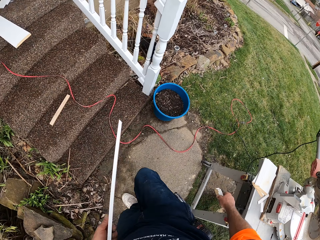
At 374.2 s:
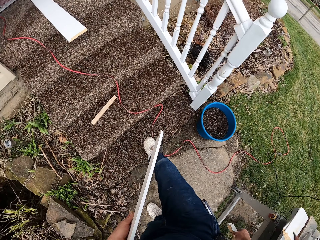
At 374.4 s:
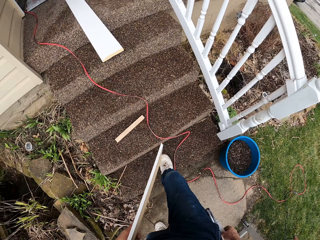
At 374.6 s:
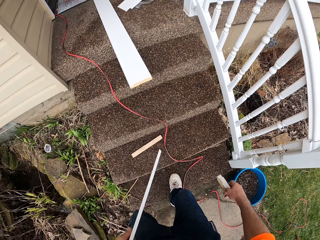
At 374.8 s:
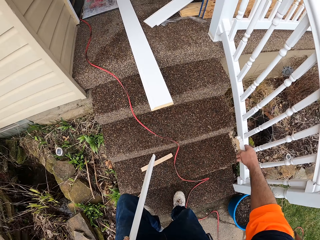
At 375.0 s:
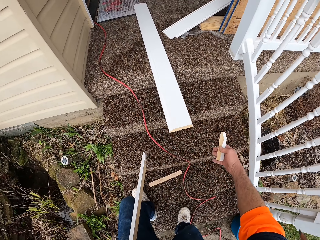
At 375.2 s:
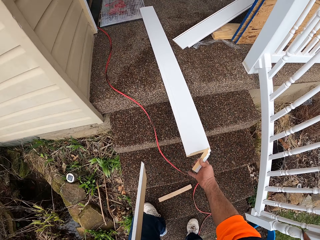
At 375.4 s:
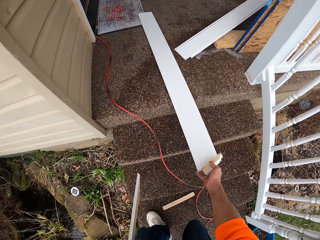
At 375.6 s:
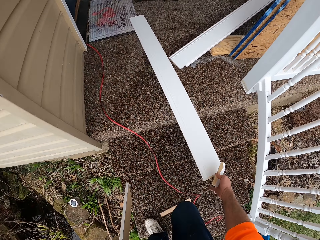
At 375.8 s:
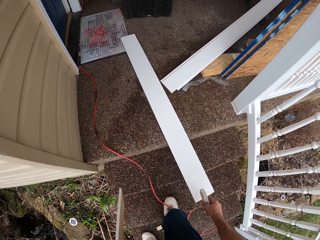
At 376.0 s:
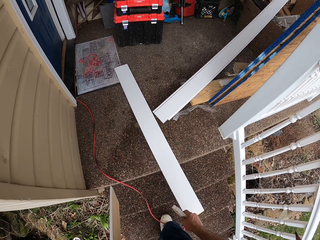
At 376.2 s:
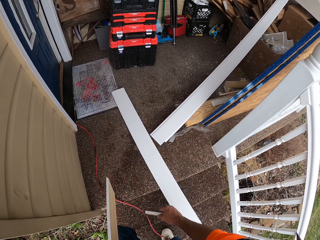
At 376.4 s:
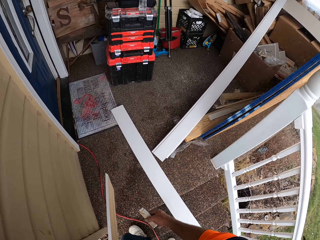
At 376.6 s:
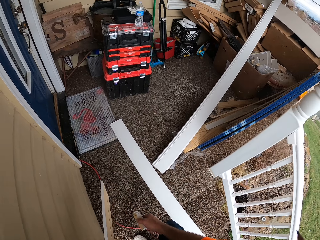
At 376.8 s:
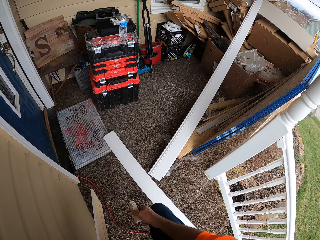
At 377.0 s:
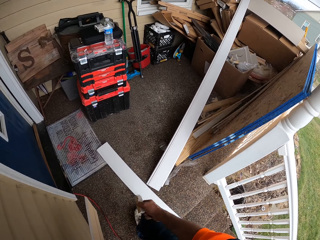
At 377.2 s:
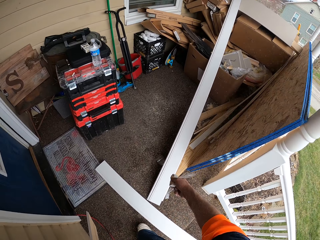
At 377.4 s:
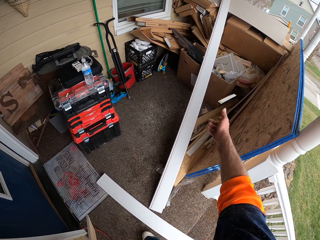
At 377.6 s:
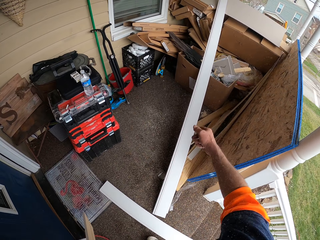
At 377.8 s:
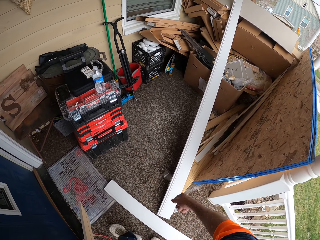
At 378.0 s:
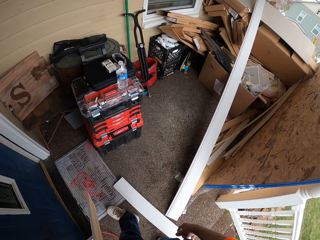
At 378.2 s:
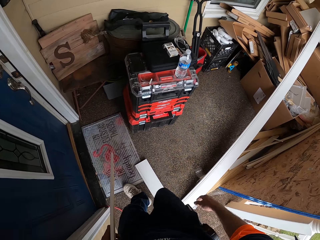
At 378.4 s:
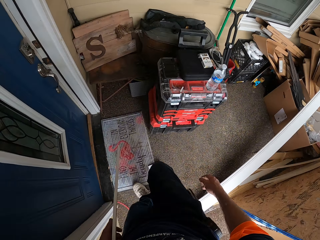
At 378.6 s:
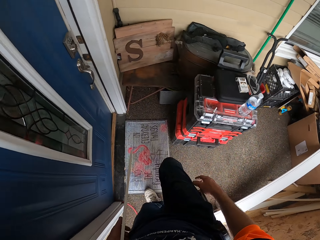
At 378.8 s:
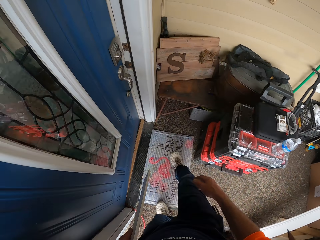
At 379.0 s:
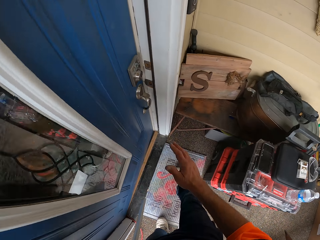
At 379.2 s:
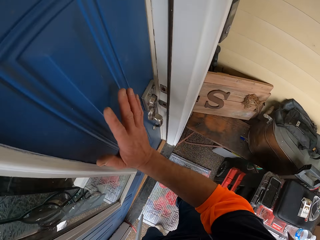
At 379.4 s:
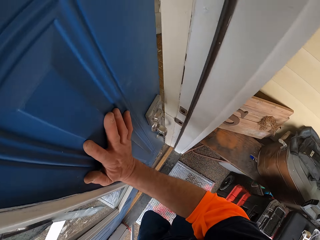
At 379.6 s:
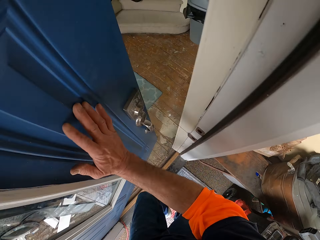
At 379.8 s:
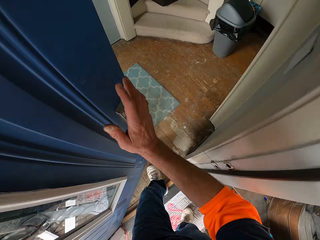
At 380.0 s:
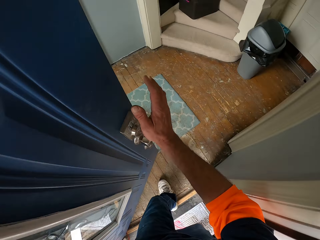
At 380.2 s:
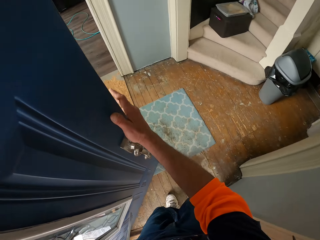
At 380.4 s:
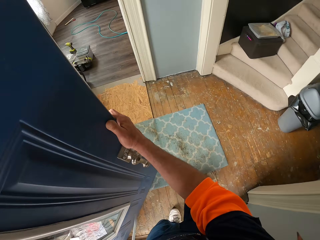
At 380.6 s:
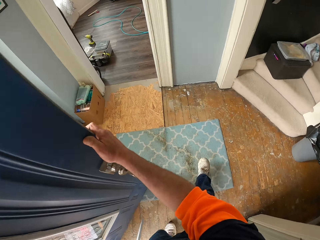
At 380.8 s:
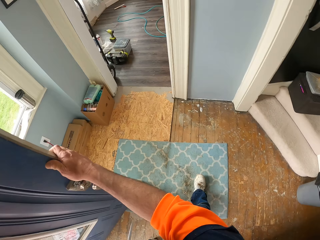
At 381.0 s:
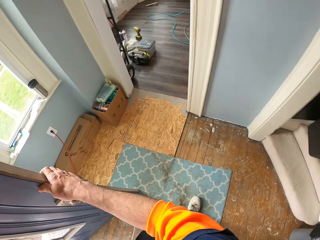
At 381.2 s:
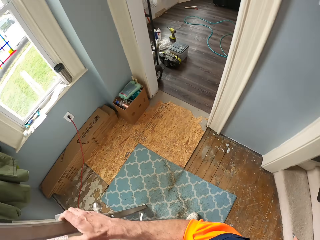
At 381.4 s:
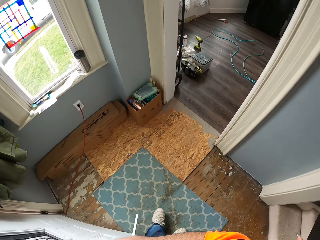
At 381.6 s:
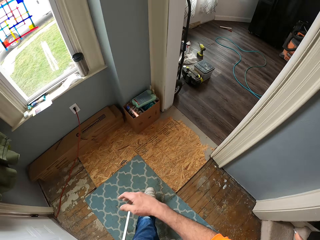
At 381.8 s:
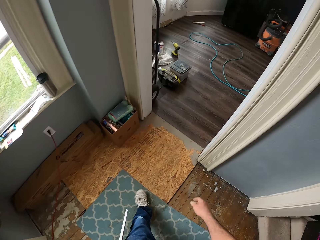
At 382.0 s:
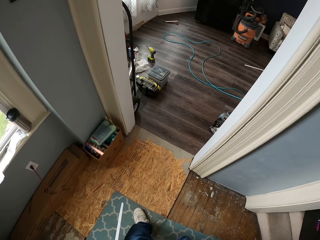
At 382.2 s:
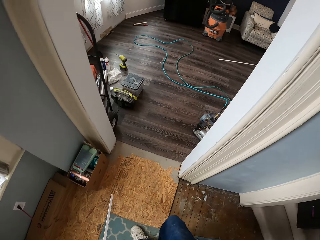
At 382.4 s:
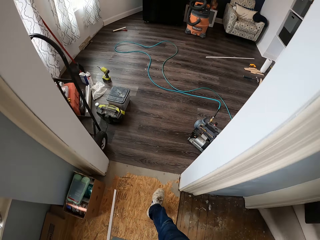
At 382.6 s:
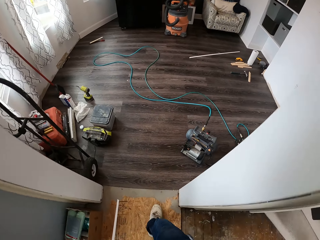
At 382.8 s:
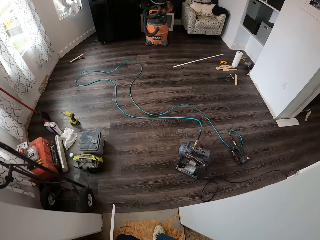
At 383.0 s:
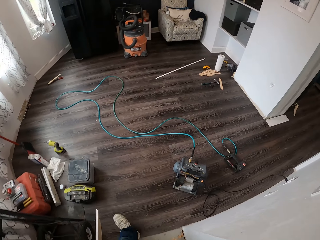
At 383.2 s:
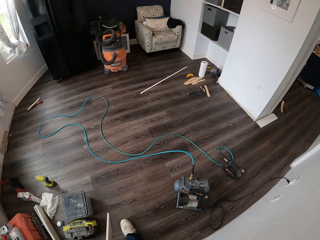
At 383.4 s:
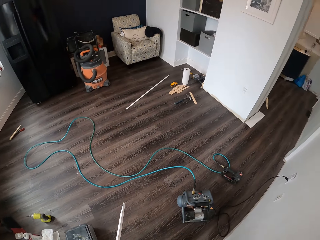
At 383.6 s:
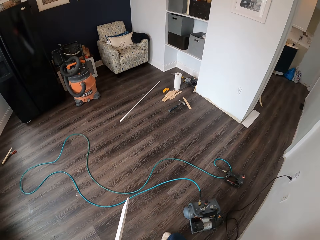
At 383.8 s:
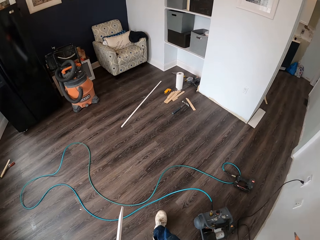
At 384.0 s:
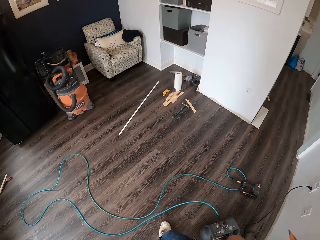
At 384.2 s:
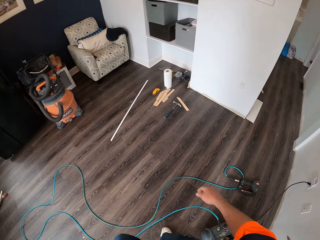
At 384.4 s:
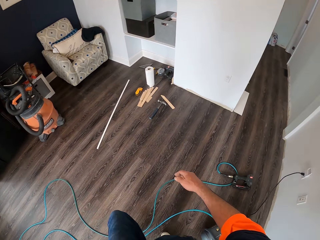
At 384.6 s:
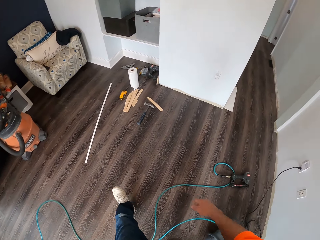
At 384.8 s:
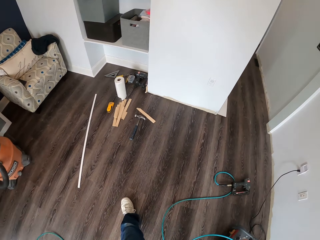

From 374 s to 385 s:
The camera wearer moves the cut piece to his right hand. He walks up the stairs. He touches a piece of wood on the stairs. He throws the cut piece of wood in the carton. He opens a door. He walks into the house. He closes the door. He walks to the sitting room.

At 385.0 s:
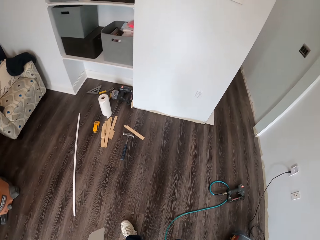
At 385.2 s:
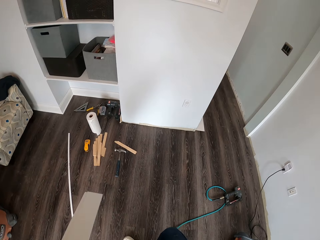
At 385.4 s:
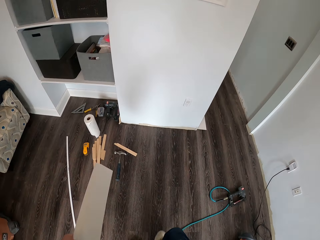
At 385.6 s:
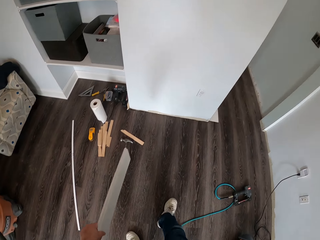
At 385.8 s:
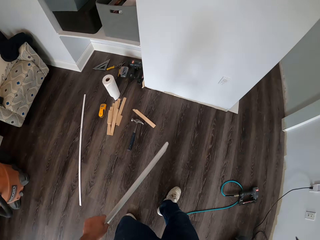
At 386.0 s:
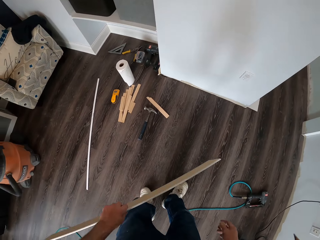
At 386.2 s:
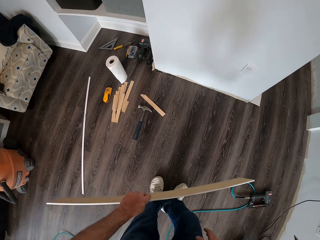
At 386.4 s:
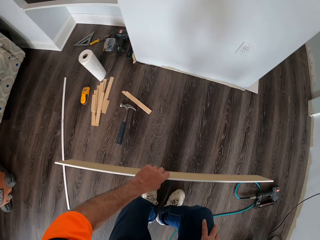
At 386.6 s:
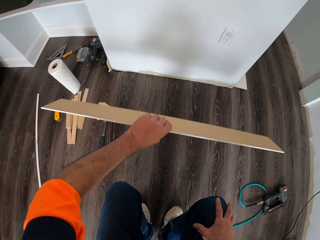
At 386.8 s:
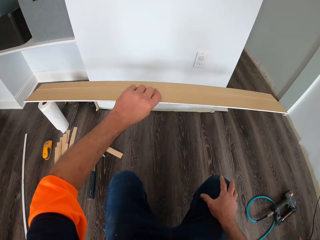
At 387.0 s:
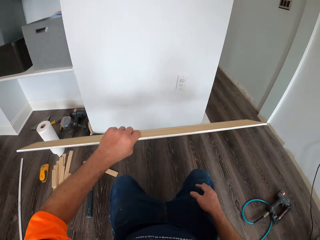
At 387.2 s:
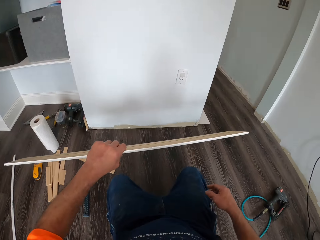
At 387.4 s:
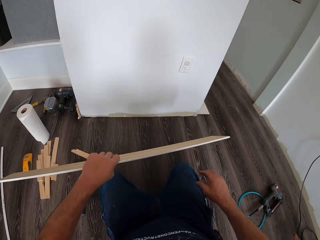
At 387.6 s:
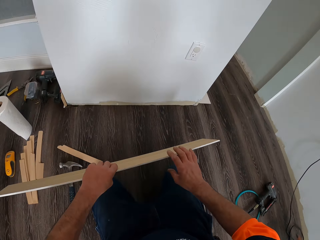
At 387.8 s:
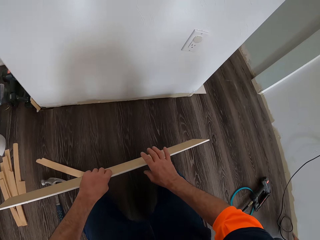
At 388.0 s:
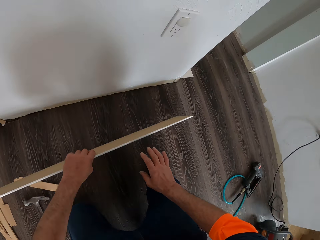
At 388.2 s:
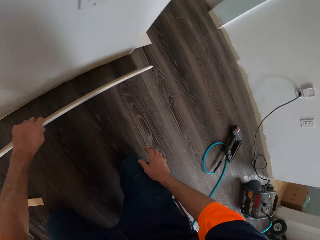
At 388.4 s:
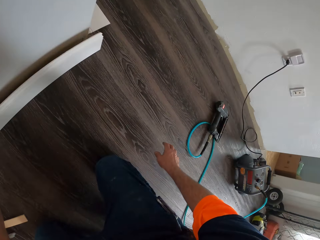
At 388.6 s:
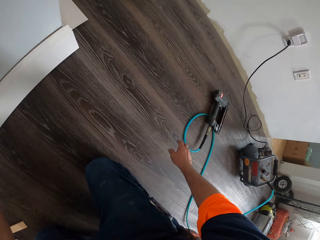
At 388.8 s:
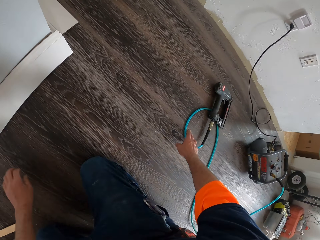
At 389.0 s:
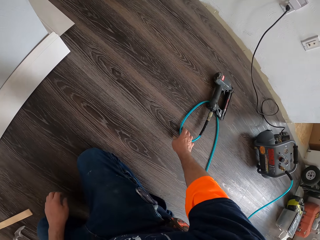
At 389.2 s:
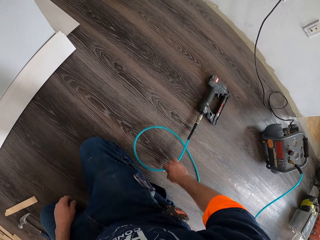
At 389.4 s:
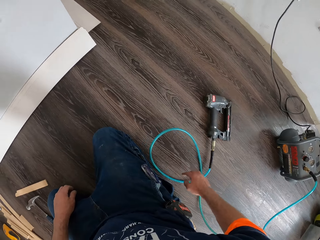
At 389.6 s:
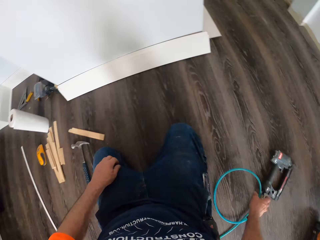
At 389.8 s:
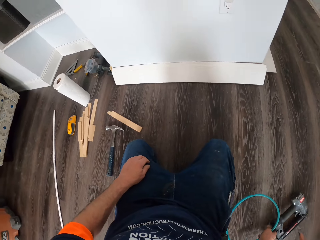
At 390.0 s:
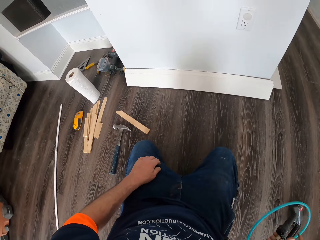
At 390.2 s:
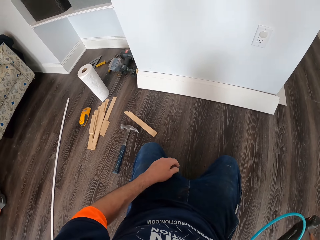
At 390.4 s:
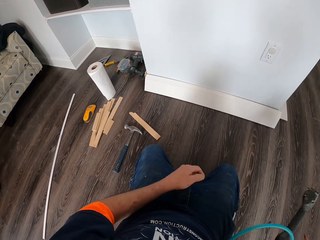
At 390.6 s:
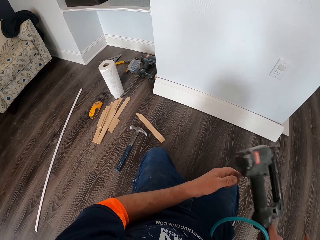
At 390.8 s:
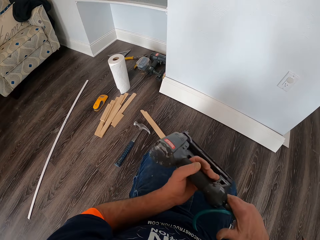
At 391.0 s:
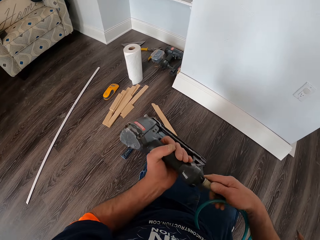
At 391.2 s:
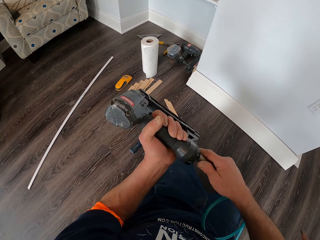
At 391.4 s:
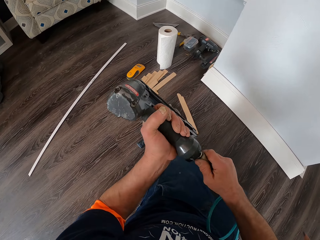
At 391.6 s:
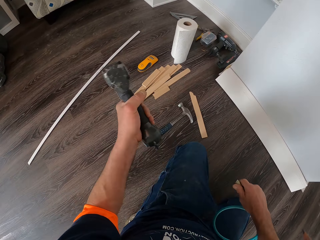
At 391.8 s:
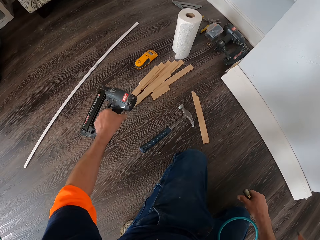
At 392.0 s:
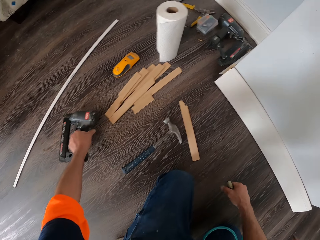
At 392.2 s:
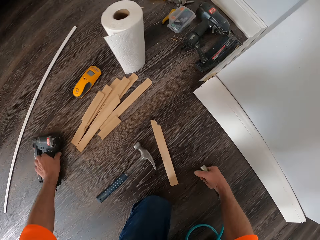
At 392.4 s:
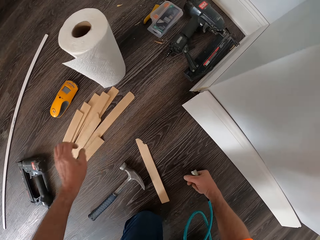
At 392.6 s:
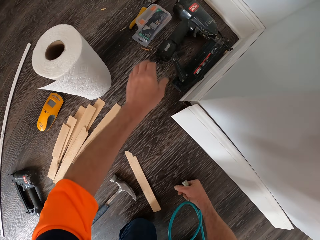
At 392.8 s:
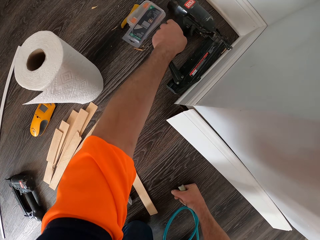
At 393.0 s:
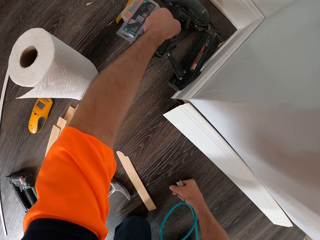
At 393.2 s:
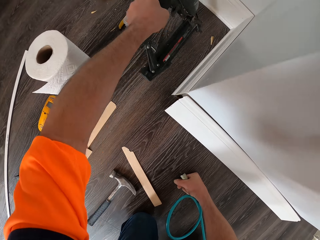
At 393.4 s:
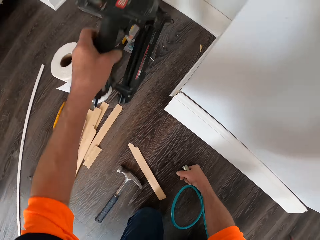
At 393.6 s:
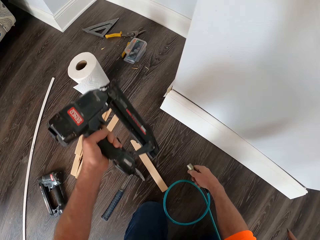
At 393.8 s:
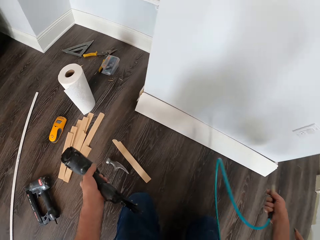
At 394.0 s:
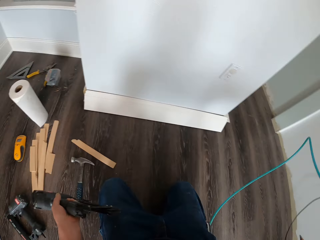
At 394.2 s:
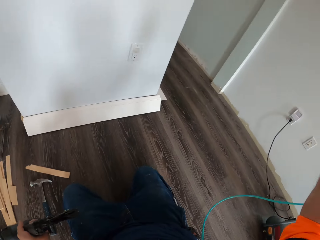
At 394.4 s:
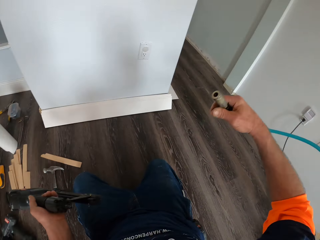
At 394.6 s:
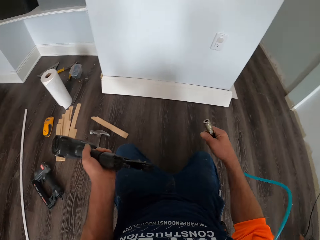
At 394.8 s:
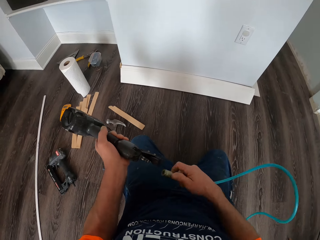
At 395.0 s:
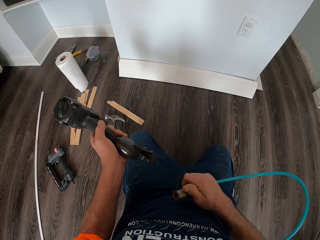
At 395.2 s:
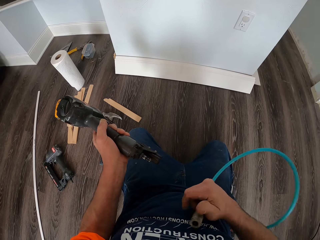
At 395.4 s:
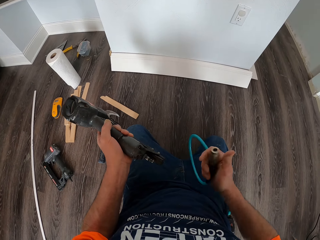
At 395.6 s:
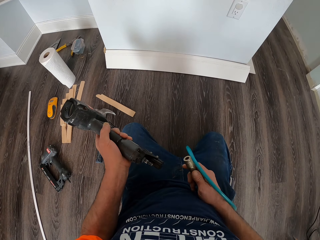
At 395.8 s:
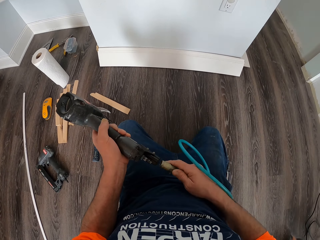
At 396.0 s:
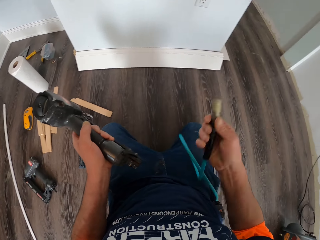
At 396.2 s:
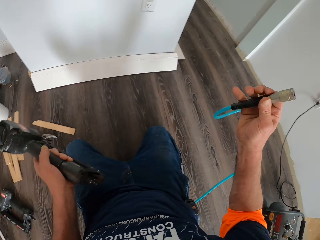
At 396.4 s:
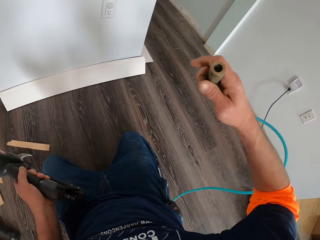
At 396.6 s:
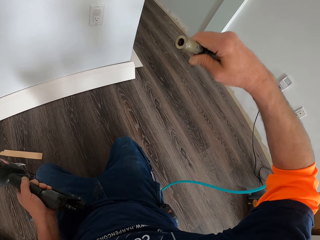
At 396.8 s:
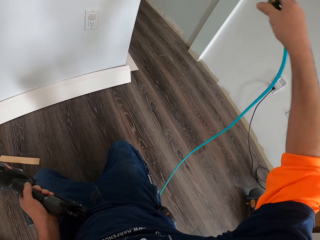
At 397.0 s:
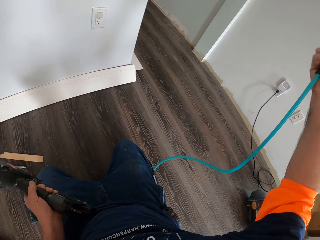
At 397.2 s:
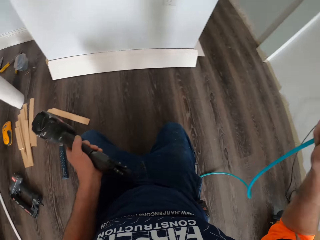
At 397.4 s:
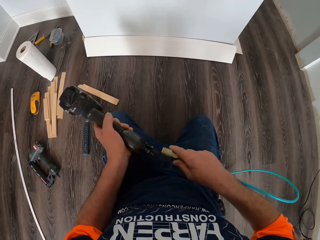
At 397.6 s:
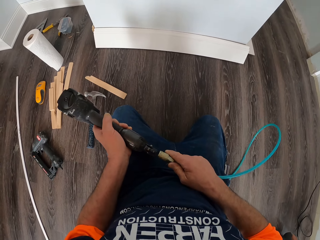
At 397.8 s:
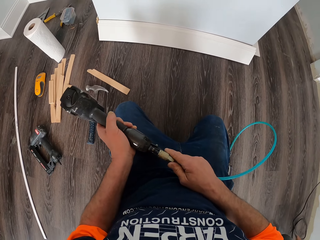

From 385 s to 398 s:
The camera wearer kneels on the floor. They lean the piece of timber on the wall. They drag the cord of a drilling machine on the floor. They pick up the drilling machine, remove the cord from the drilling machine and drop the drilling machine on the floor. They pick up a second drilling machine or nail gun from the floor. They unwind the cord.
